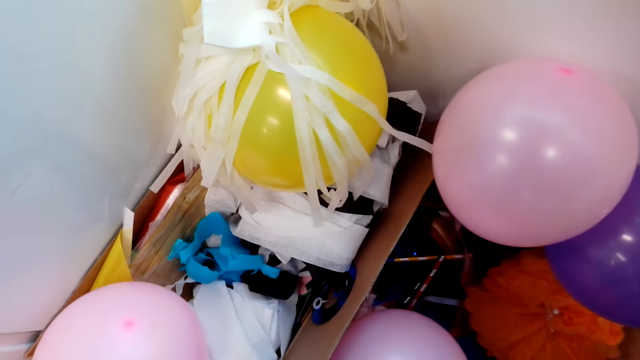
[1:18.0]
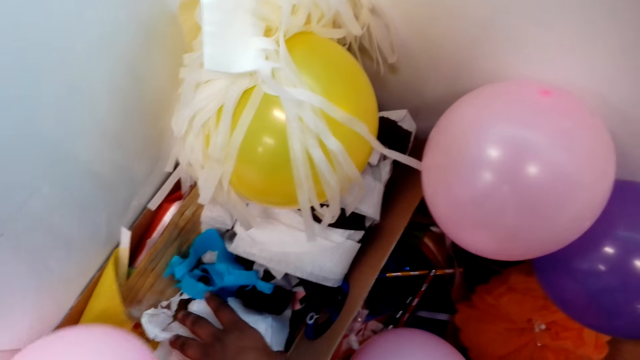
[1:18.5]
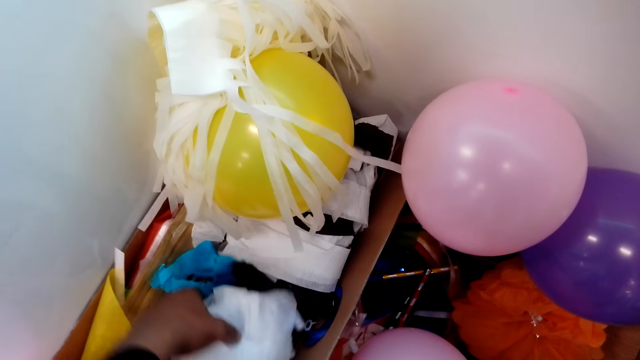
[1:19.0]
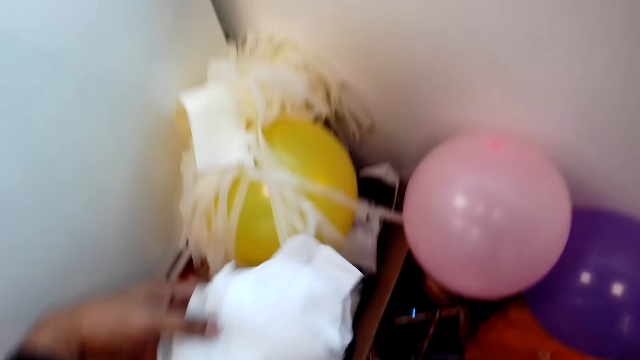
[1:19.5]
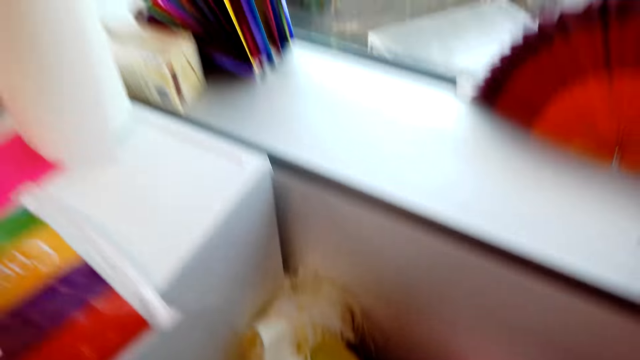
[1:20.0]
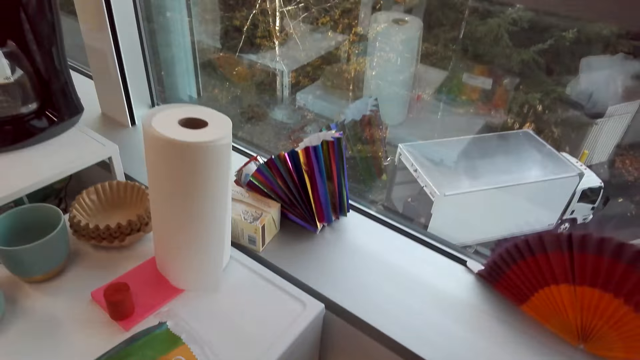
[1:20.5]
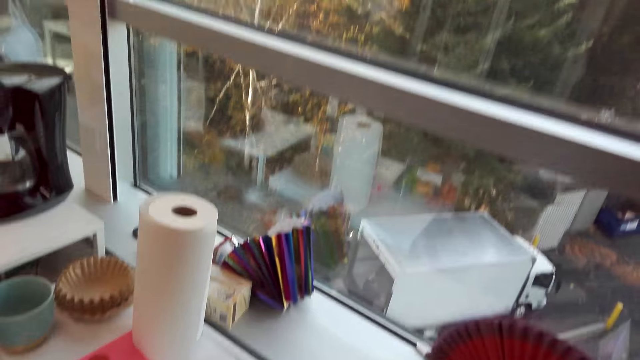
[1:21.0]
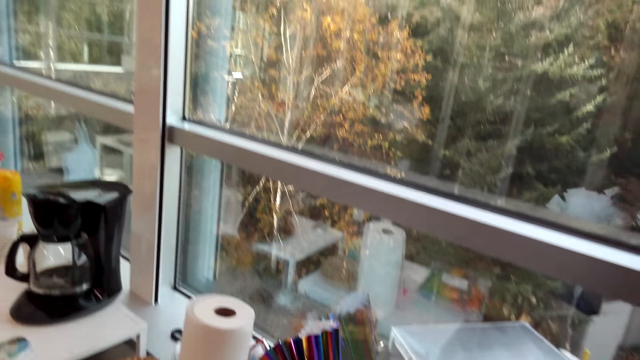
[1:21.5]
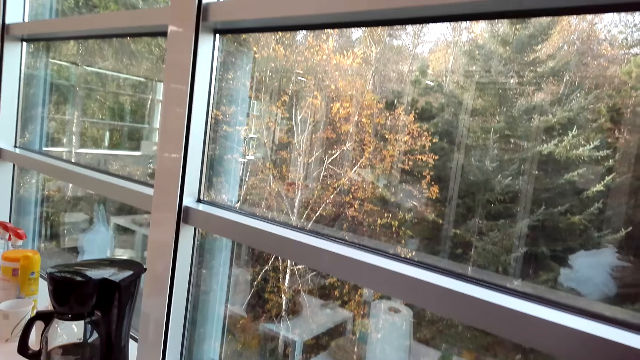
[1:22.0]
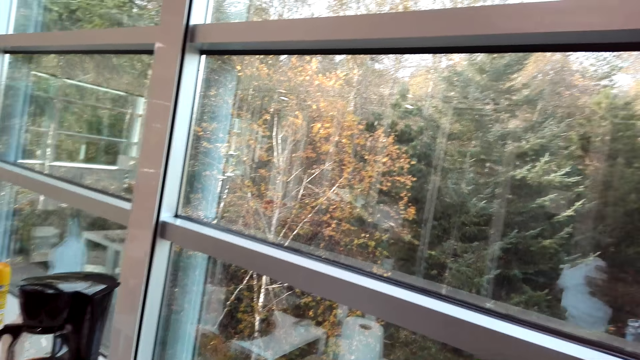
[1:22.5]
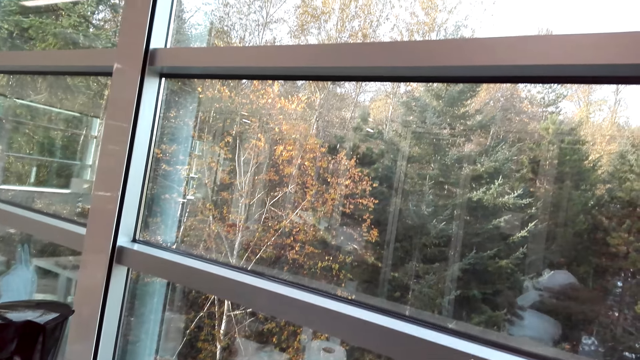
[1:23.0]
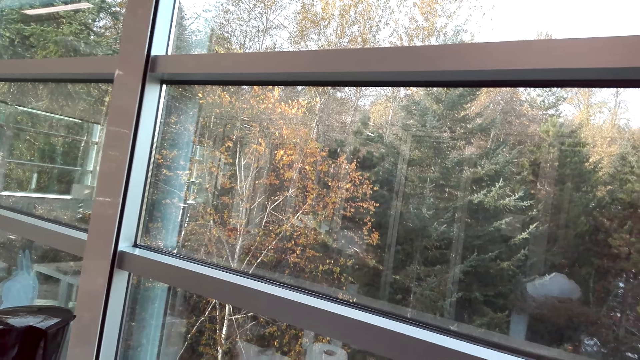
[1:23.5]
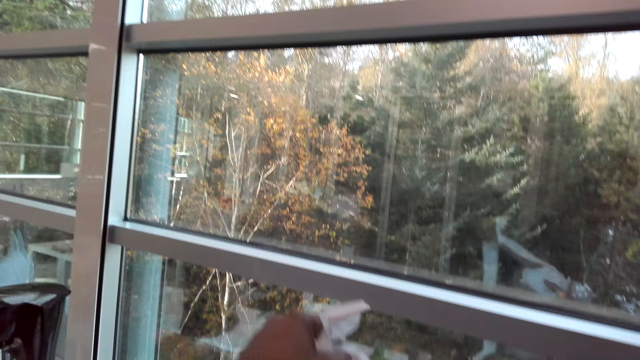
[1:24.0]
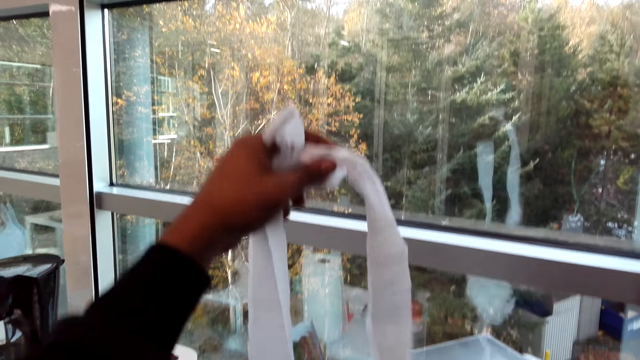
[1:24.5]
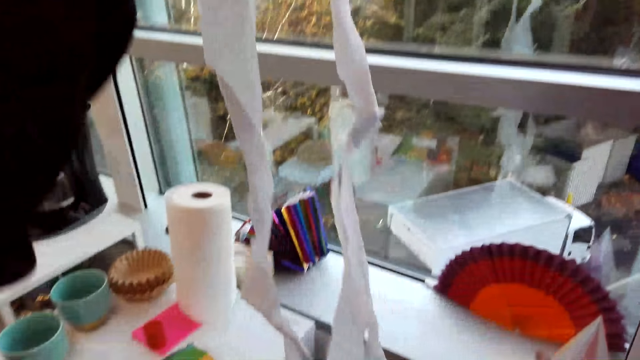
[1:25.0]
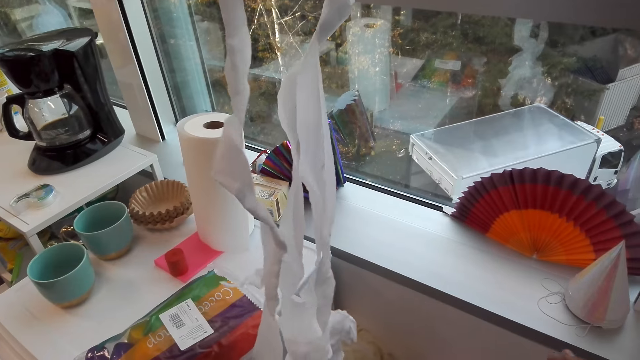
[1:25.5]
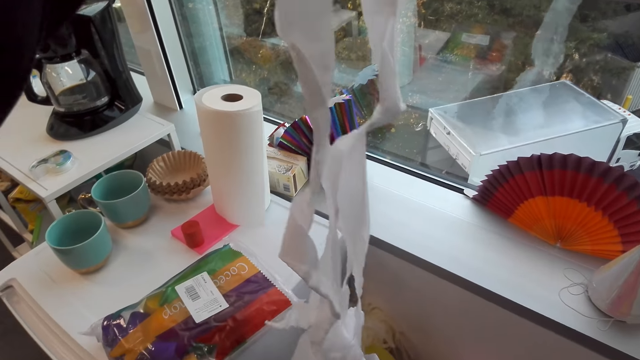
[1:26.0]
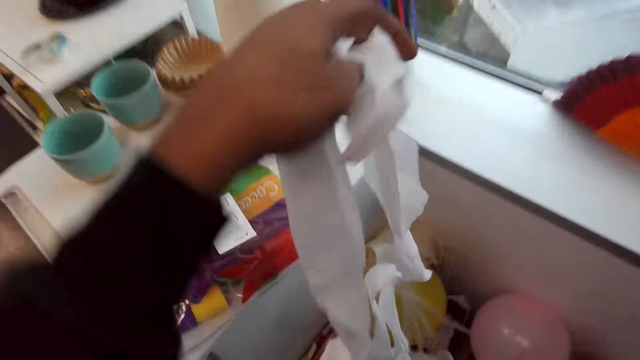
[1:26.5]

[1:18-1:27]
The camera wearer picks up the ribbon. They look around. They unfold the ribbon.

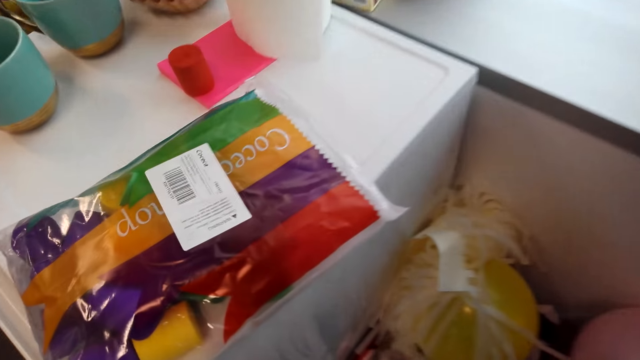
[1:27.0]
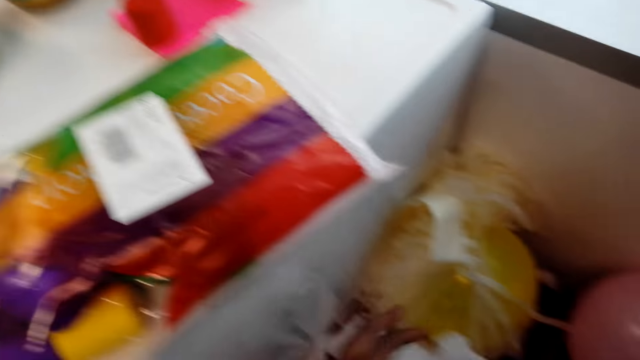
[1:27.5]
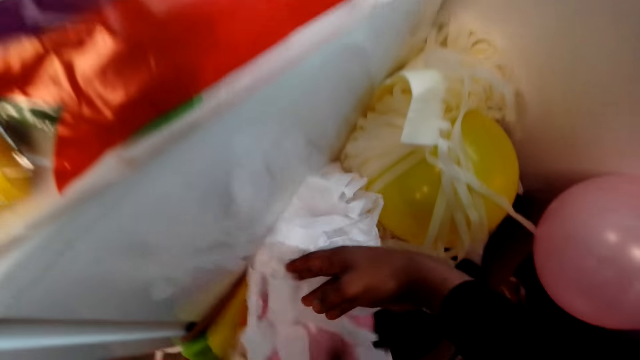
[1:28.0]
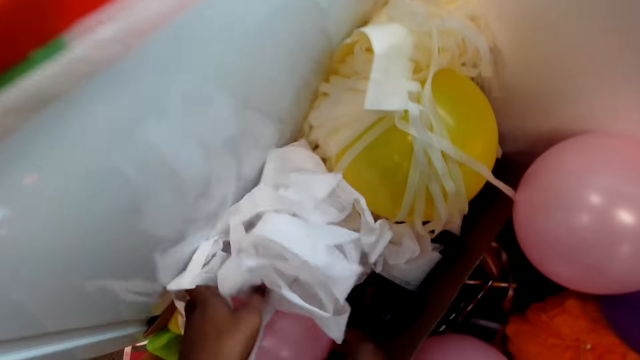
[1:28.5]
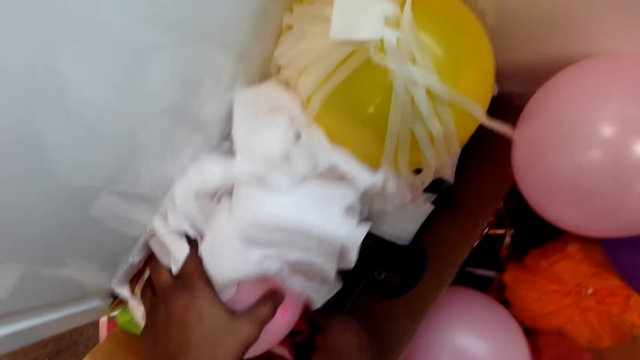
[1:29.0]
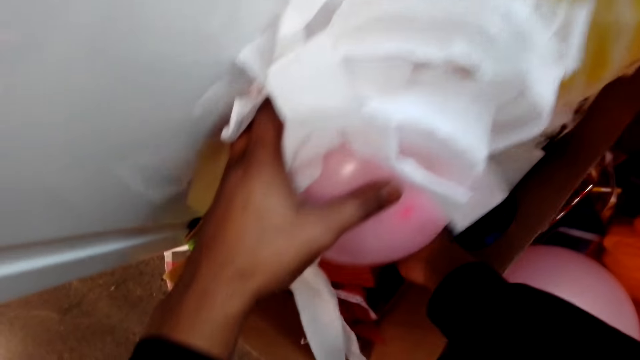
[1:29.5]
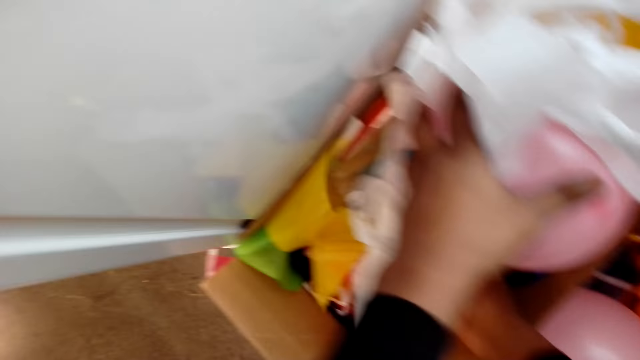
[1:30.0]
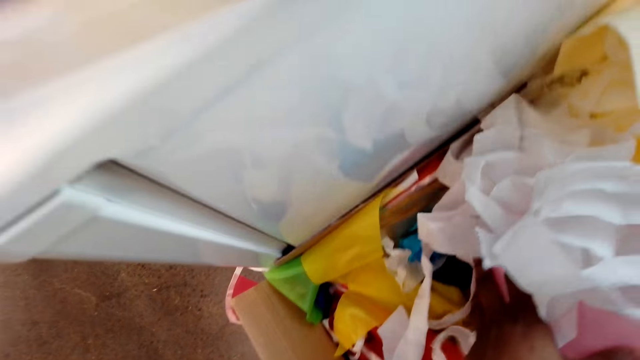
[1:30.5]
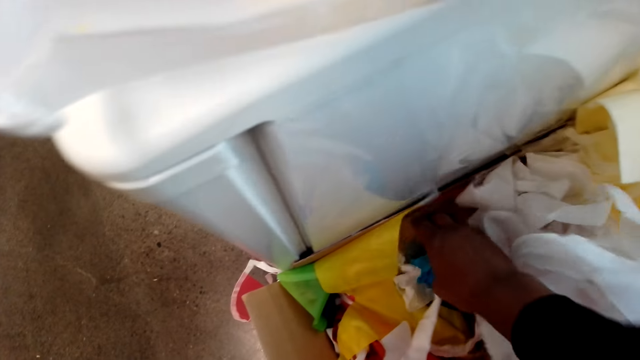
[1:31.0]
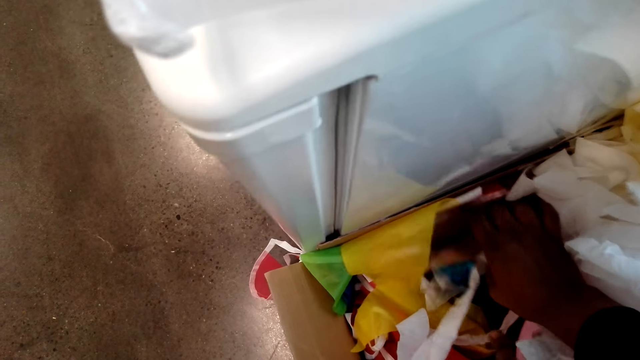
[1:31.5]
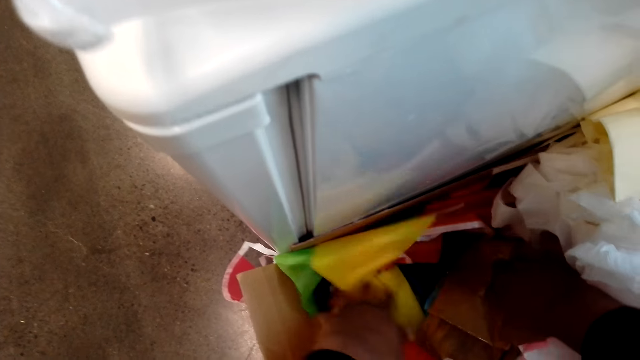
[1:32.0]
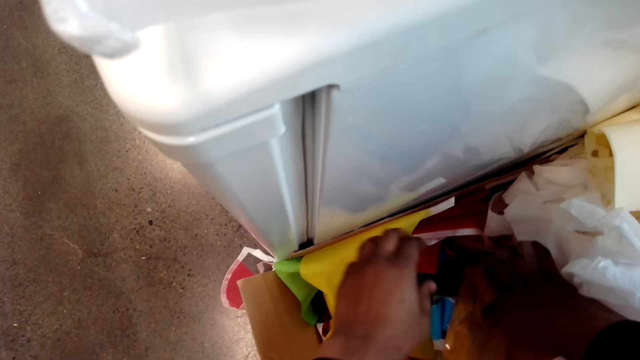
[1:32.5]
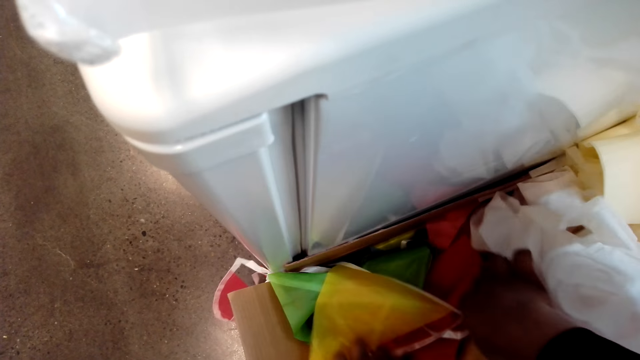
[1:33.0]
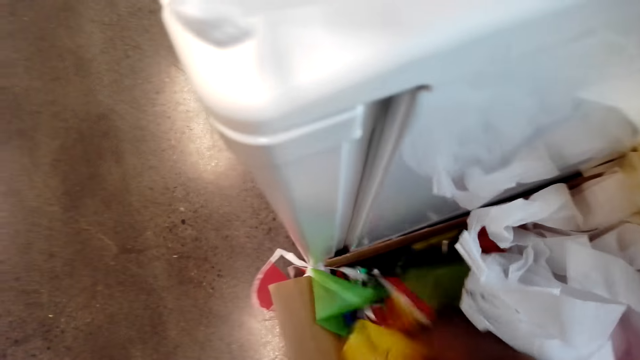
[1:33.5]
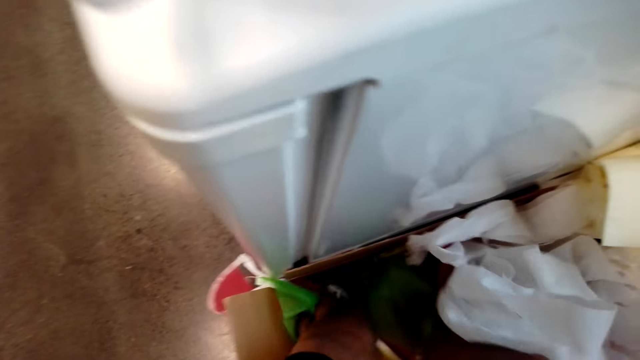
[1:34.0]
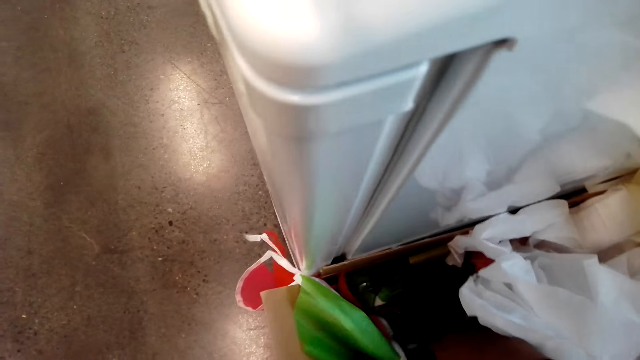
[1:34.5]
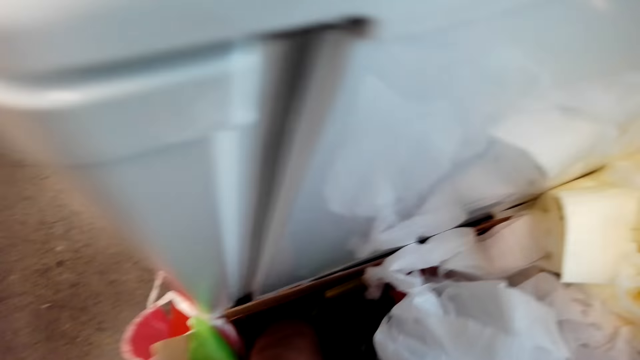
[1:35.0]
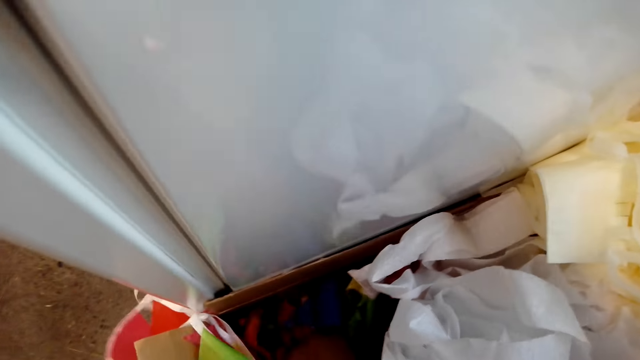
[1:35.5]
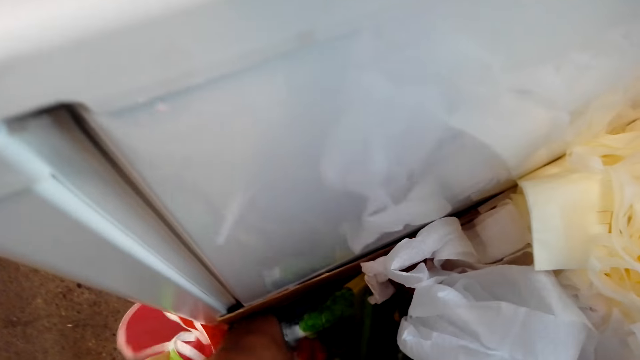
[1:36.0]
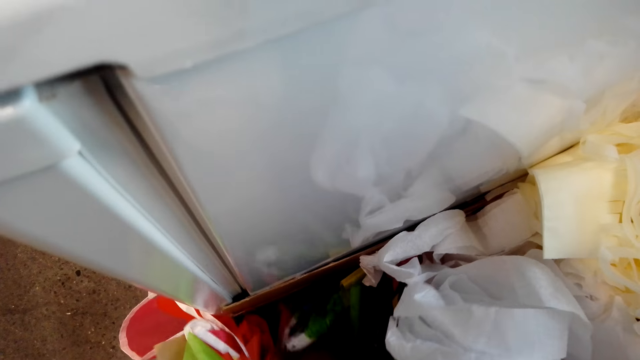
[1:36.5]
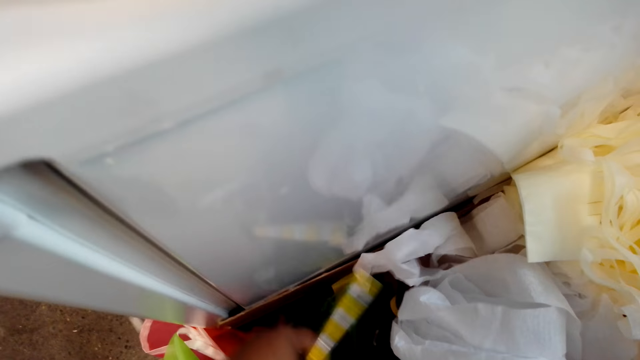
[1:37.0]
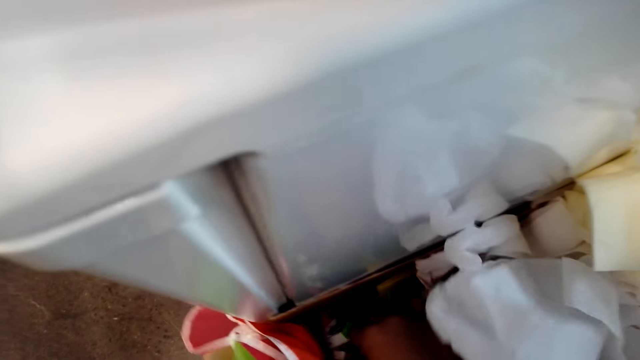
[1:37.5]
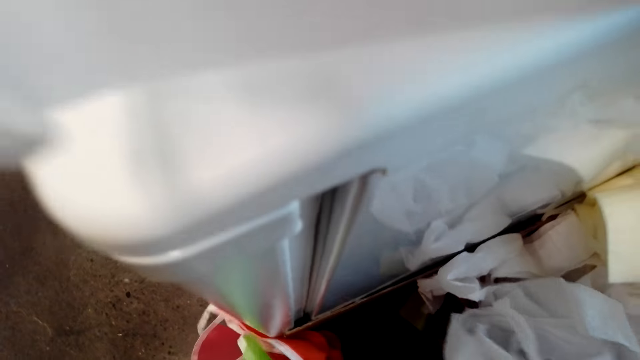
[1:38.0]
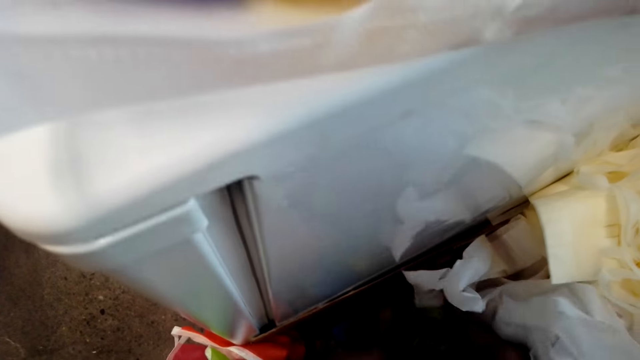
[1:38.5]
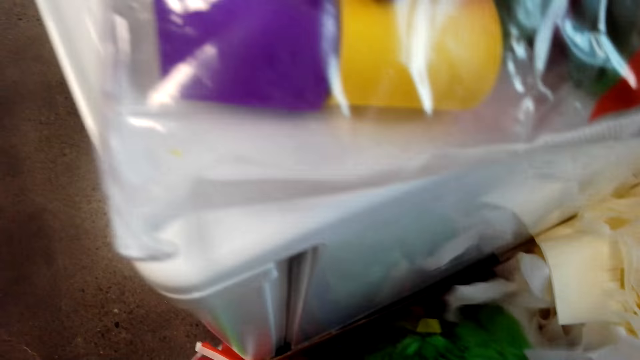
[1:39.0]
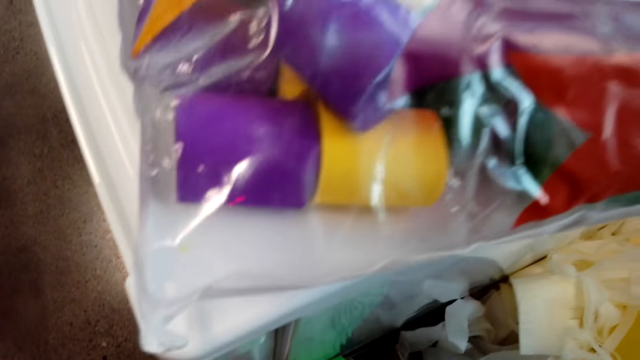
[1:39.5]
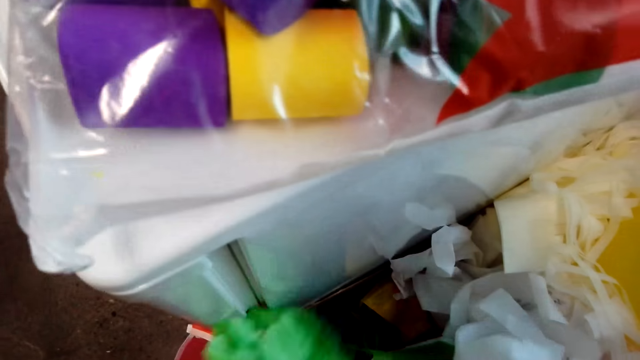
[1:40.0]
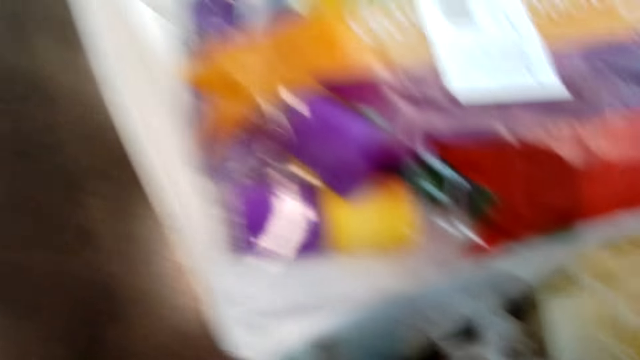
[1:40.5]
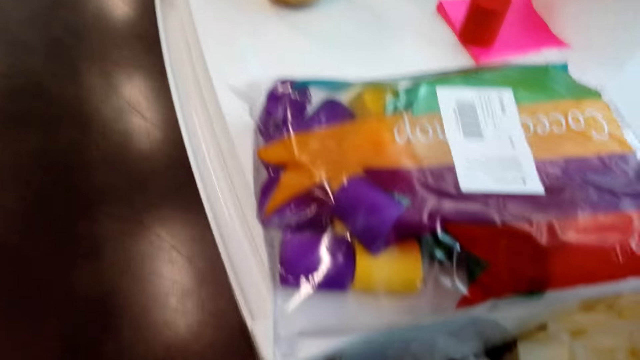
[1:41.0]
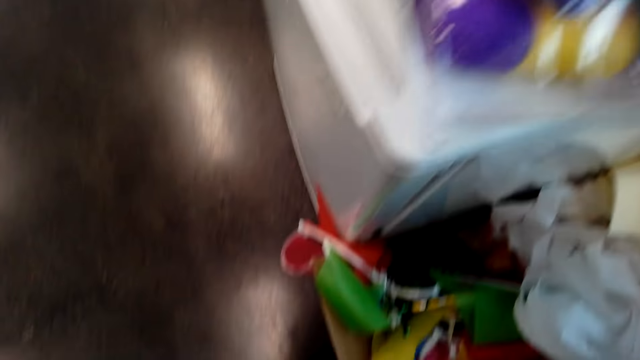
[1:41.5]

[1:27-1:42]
The camera wearer searches the box. They drop the ribbon. They move the balloon aside. They check the box.
